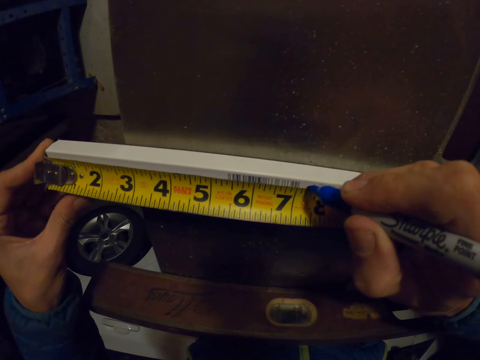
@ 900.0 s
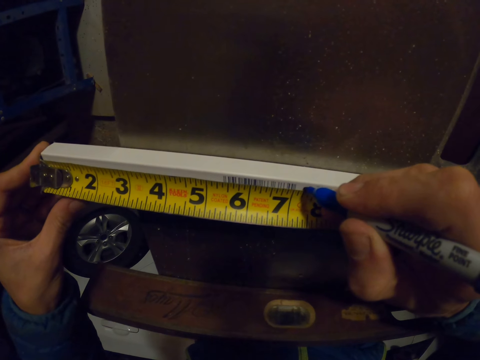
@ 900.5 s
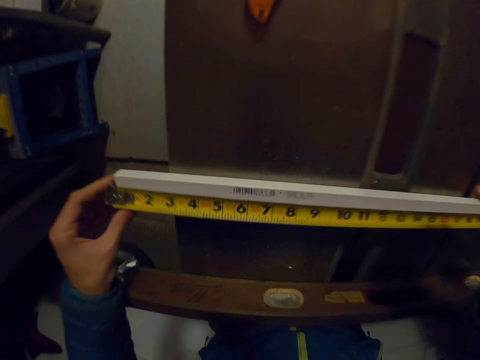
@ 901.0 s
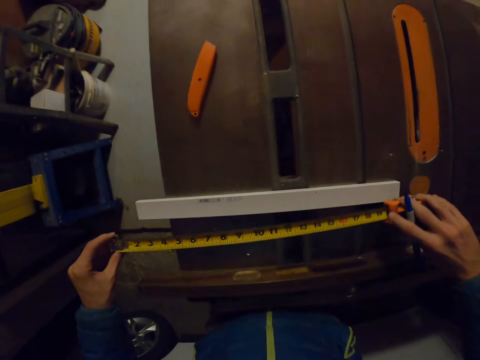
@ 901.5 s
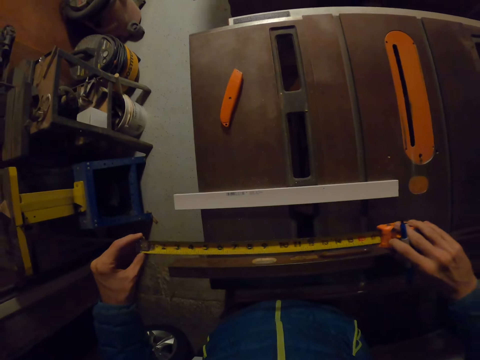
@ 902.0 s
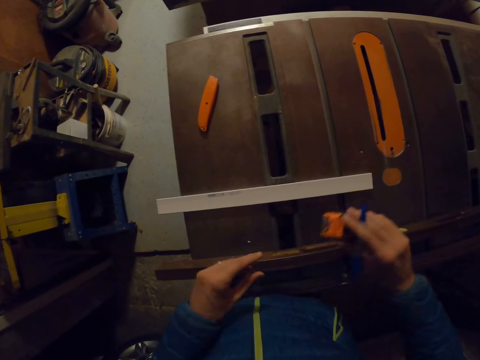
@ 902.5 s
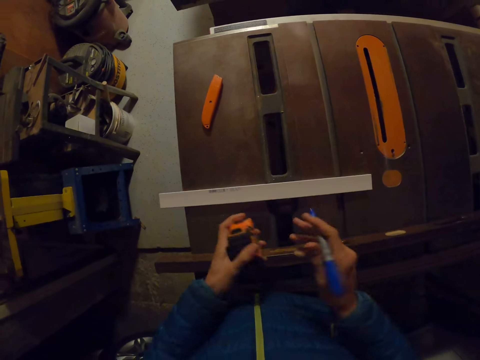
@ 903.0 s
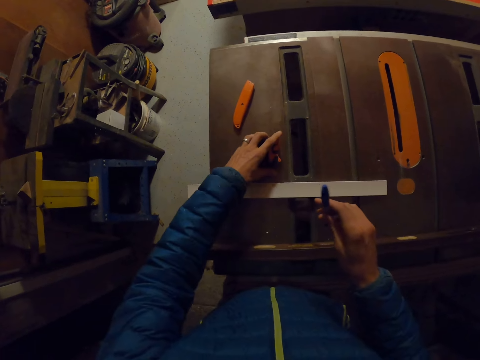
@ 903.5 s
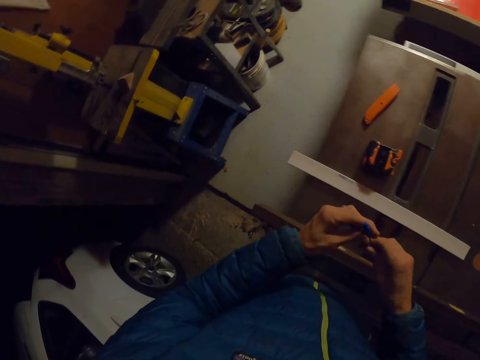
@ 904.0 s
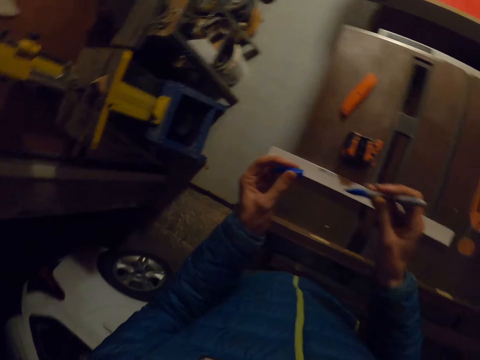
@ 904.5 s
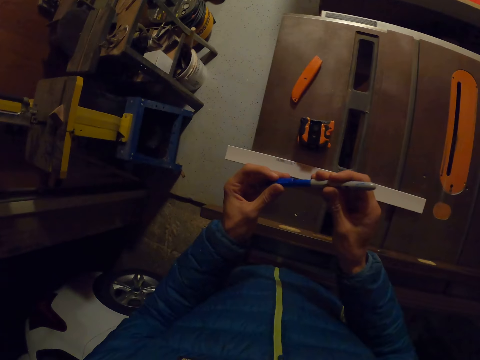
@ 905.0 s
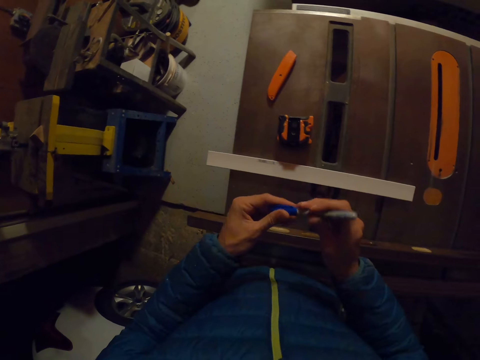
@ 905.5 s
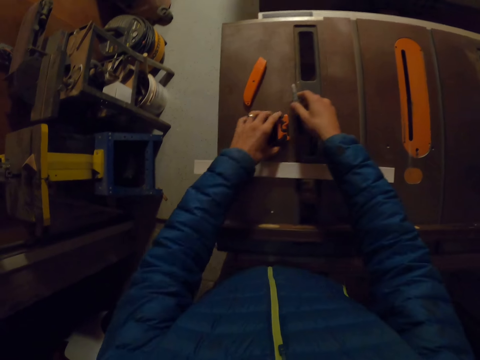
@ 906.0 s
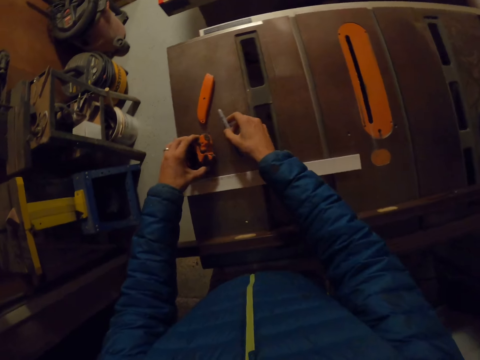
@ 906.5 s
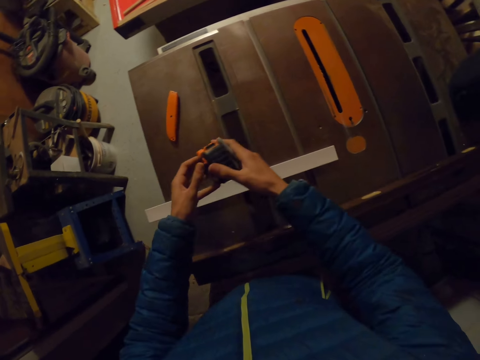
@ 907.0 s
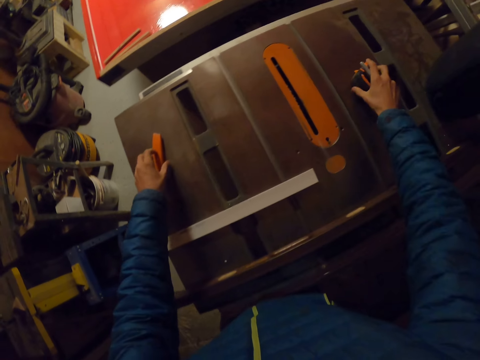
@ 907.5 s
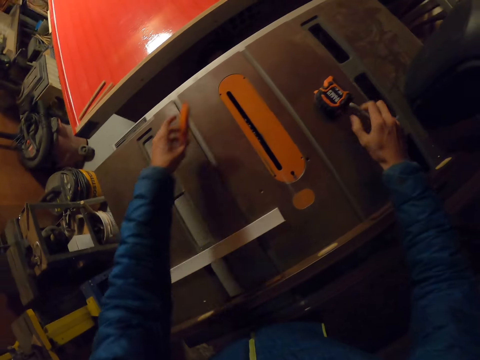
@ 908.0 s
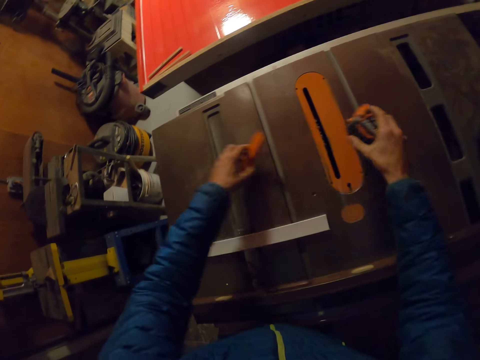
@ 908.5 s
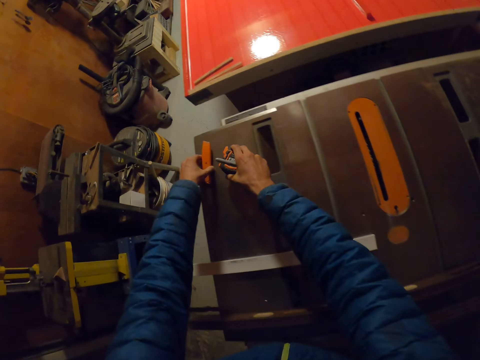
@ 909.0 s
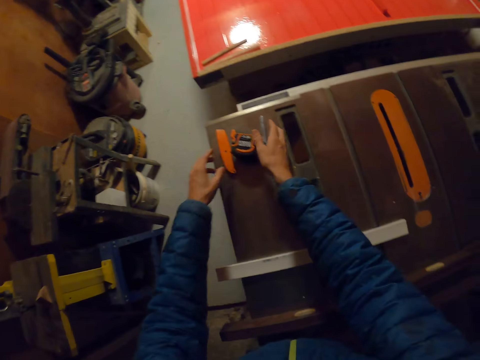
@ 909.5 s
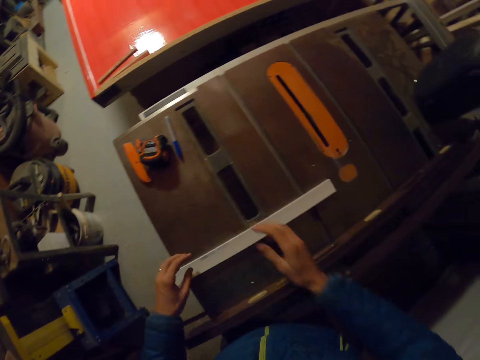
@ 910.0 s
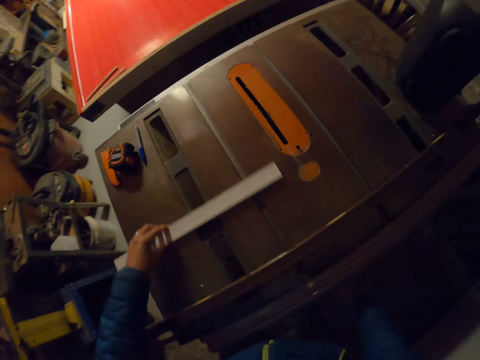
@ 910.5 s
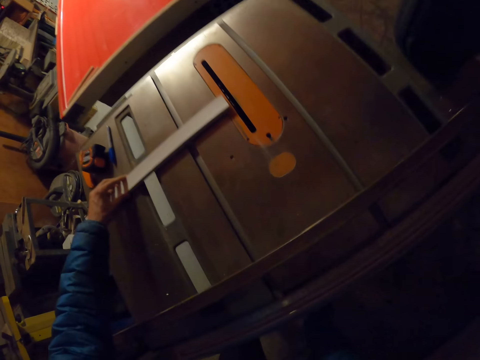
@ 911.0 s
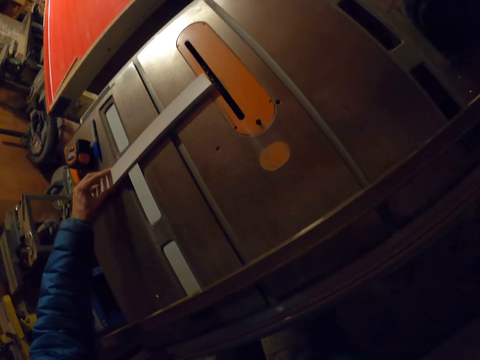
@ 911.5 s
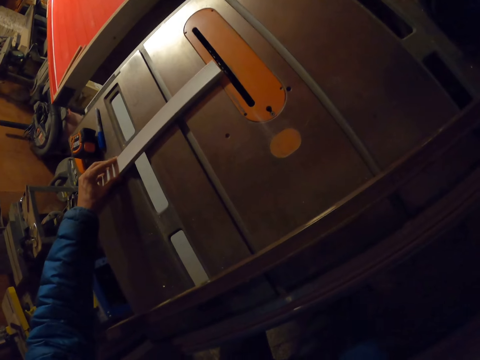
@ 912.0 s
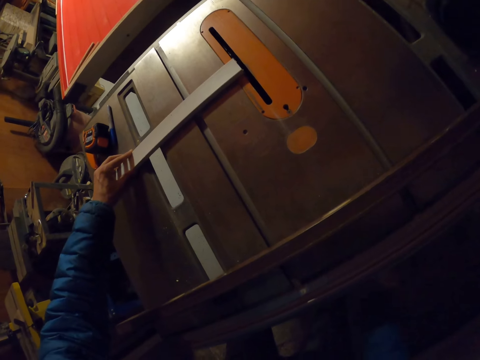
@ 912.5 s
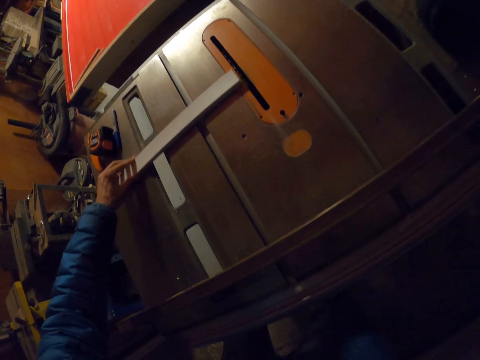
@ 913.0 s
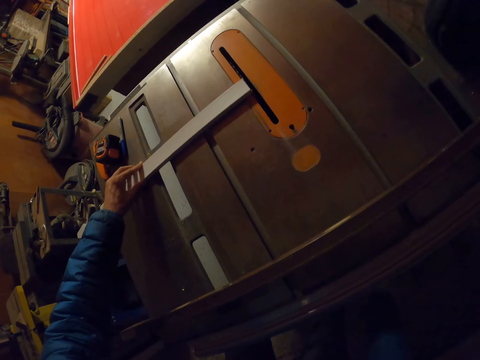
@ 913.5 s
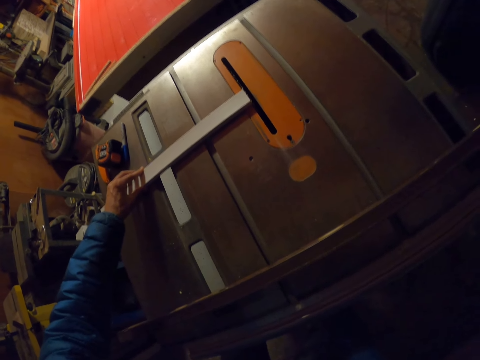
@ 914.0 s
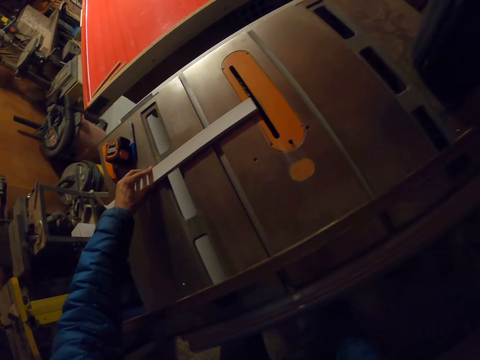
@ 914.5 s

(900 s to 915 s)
The camera wearer marks another point on the piece of wood with the pencil crayon. They retract the retractable tape with the right hand, pass the retractable tape to the left hand, and drop the retractable tape on the table saw. They remove the lid of the pencil crayon or marker pen with the left hand. They close the marker pen. They fix the lid to the other end of the pencil crayon. They pick the retractable tape from the table saw with the left hand, pass the retractable tape to the right hand, and drop the retractable tape on the table saw. They pick a retractable knife from the table saw with the left hand. They pick the retractable tape from the table saw with the right hand. They drop the retractable tape on the table saw and drop the retractable knife on the table saw. They drop the pencil crayon on the table saw. They move the piece of wood on the table saw with the left hand. They move the hand.

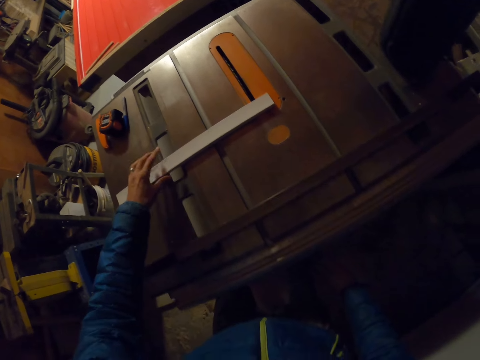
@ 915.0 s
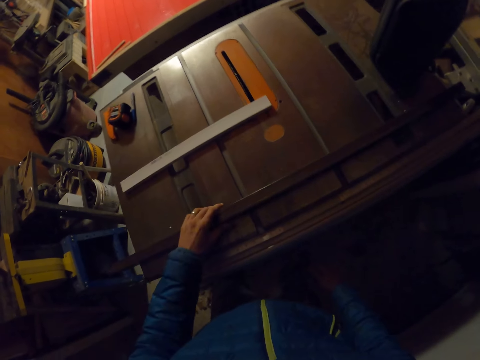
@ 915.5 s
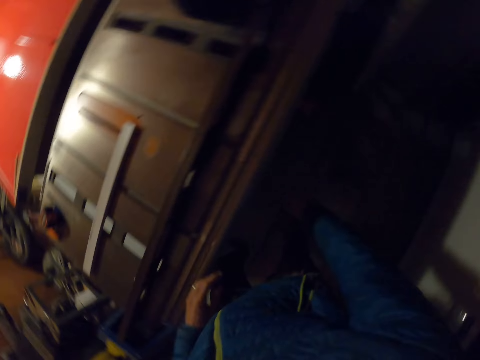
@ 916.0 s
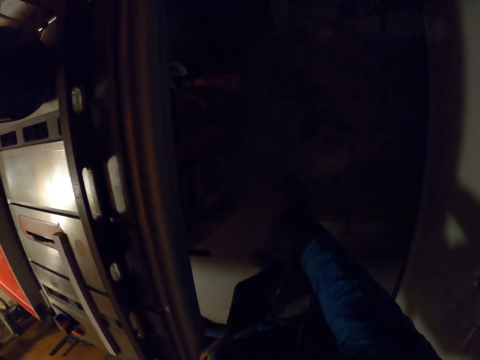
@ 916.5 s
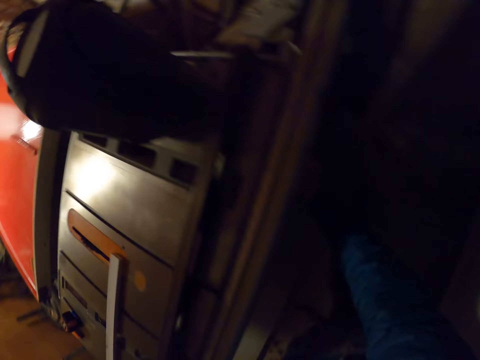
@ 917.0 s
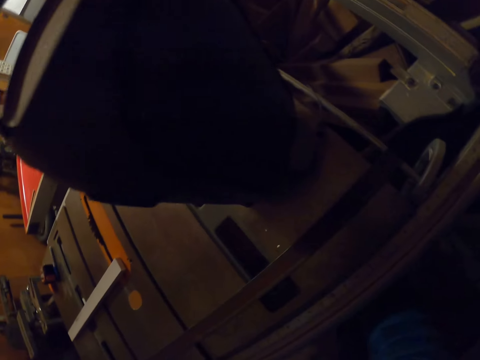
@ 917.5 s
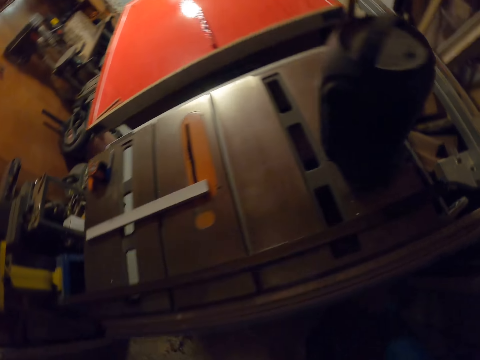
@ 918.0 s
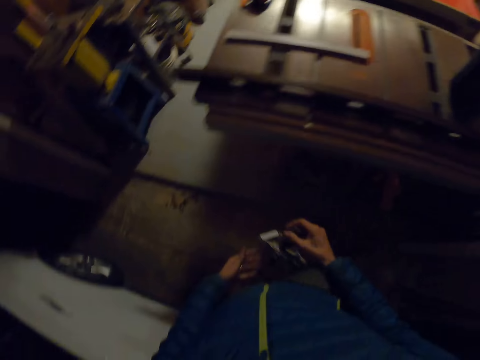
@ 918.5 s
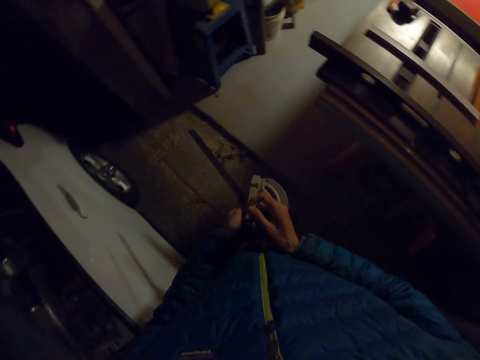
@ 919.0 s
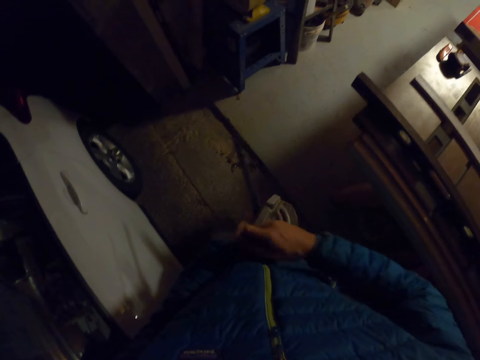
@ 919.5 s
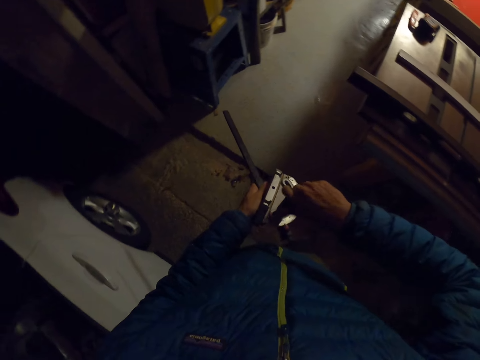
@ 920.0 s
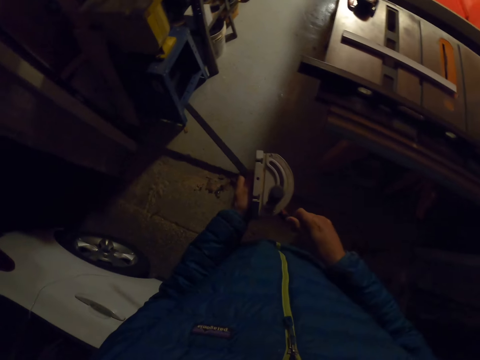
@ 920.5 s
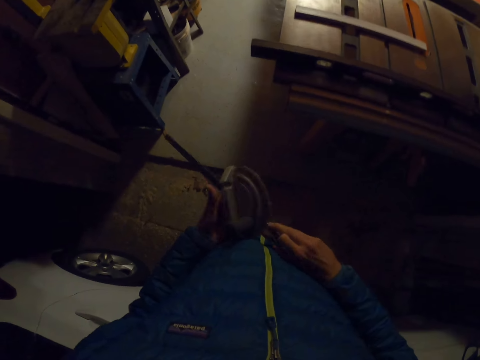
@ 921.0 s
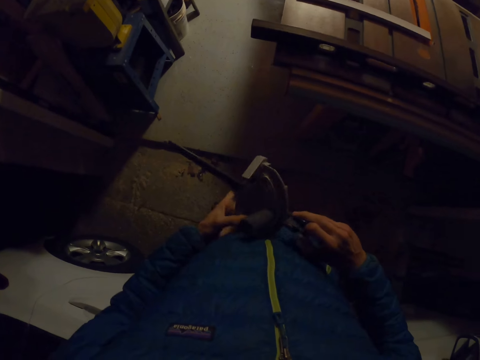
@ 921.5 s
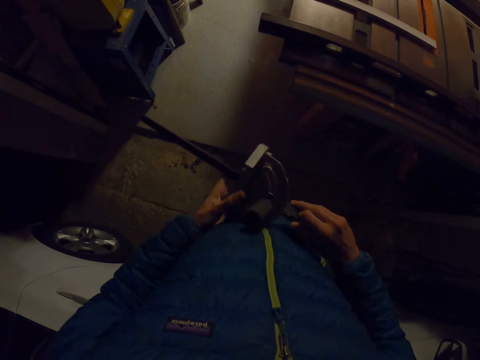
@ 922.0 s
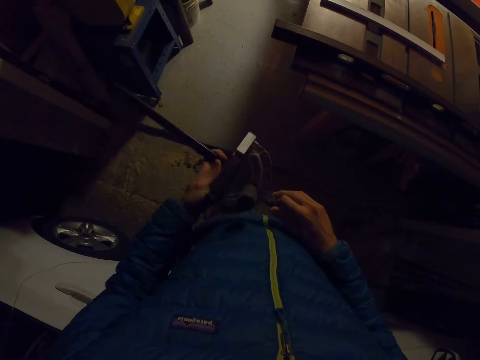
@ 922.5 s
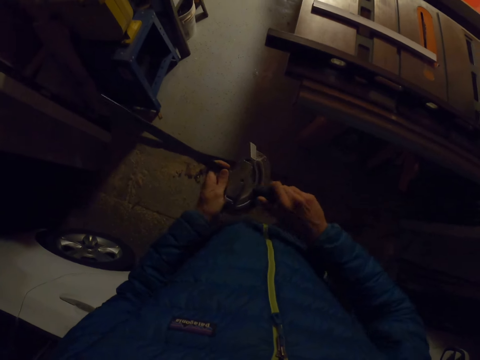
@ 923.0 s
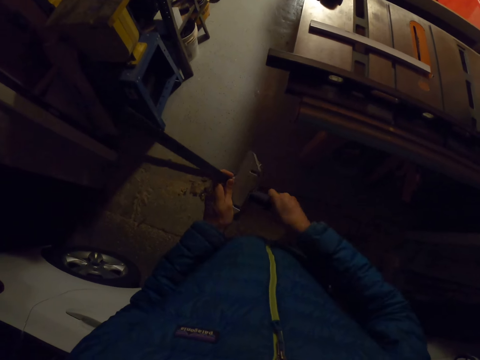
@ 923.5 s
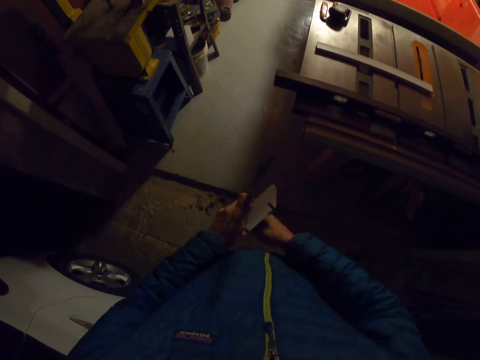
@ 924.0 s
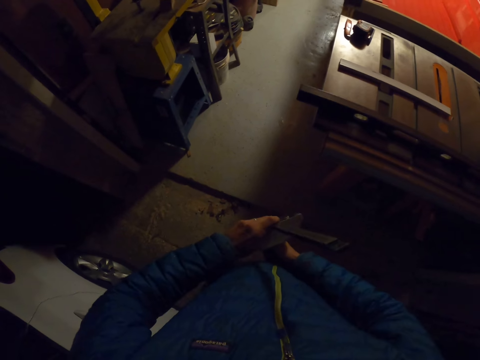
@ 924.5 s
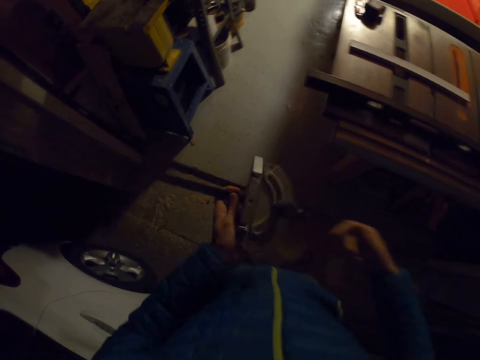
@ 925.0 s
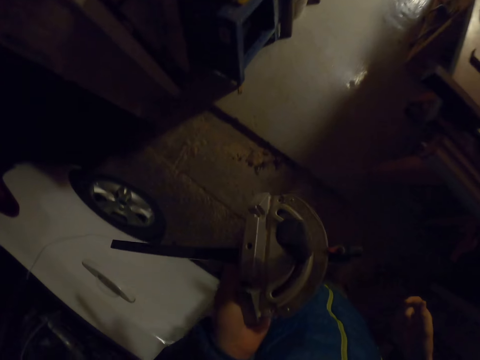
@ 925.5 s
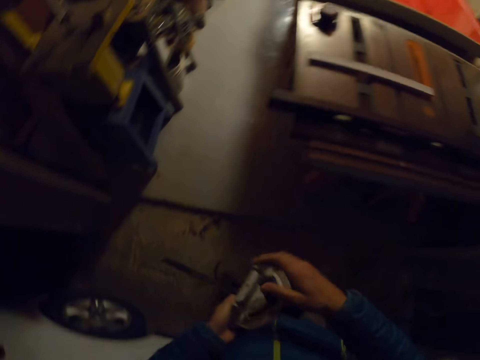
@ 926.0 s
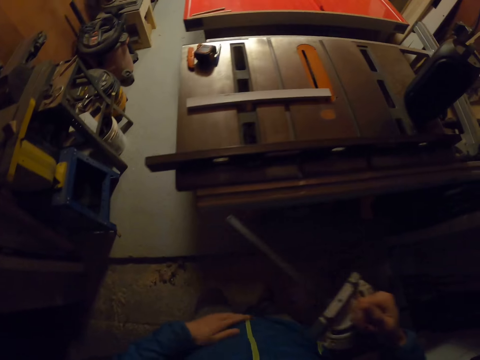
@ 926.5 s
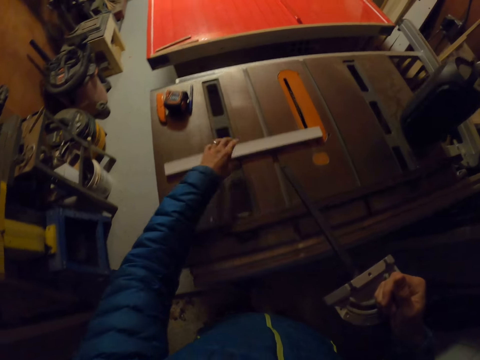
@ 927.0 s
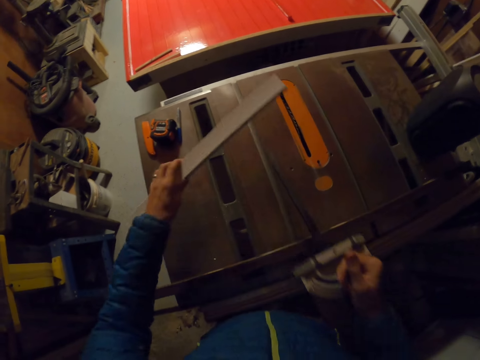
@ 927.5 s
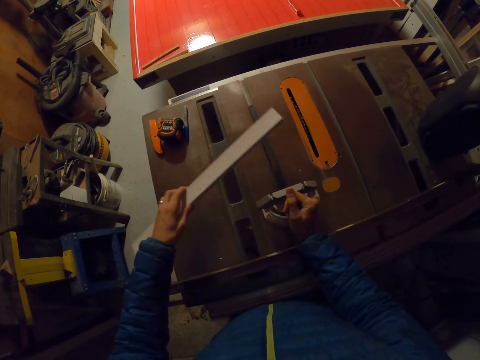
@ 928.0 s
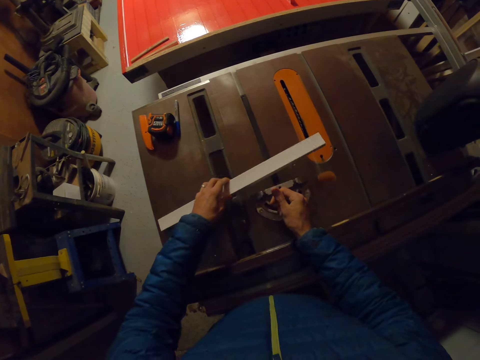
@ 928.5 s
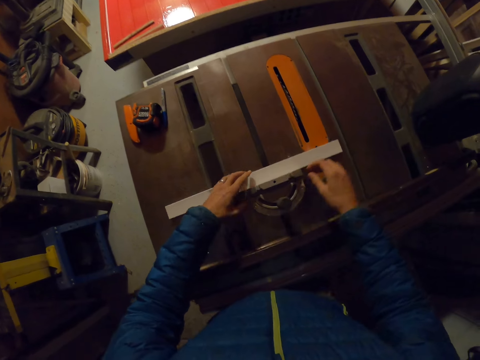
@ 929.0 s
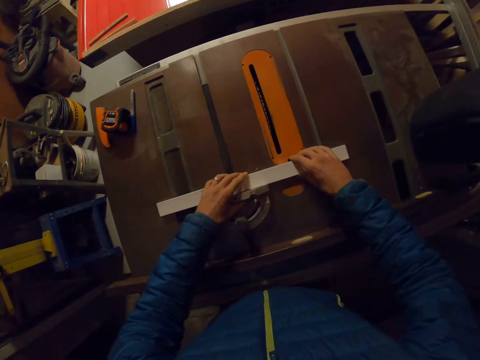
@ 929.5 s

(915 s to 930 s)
The camera wearer moves something. They pull out a miter gauge from the table saw with the right hand, pass the miter gauge to the left hand, and adjust the miter gauge with the right hand. They untighten something. They tighten something. They hold something. They pass the miter gauge to the right hand. They pick up the piece of wood or wooden cardboard from the table saw with the left hand. They drop the miter gauge on the table saw. They place the piece of wood on the miter gauge.
